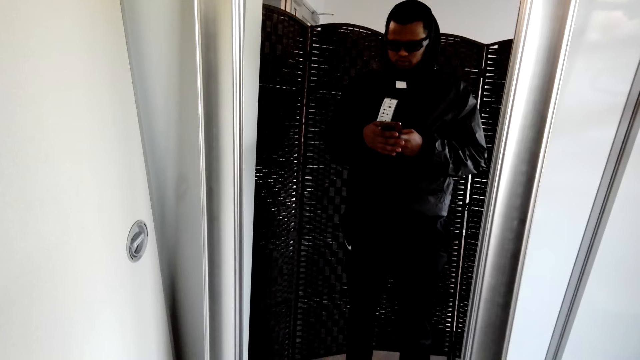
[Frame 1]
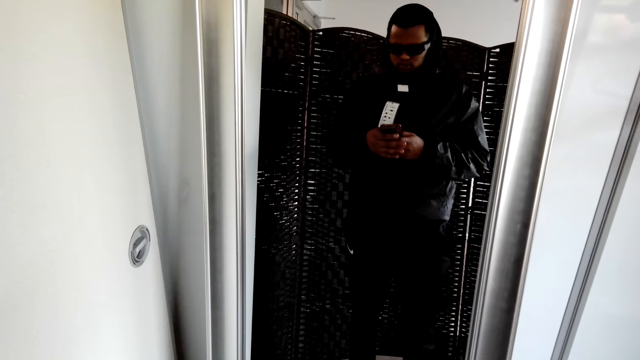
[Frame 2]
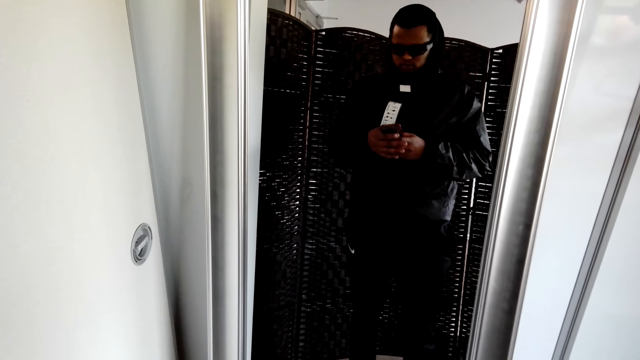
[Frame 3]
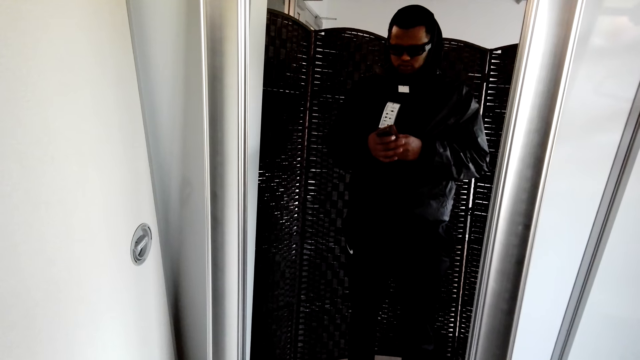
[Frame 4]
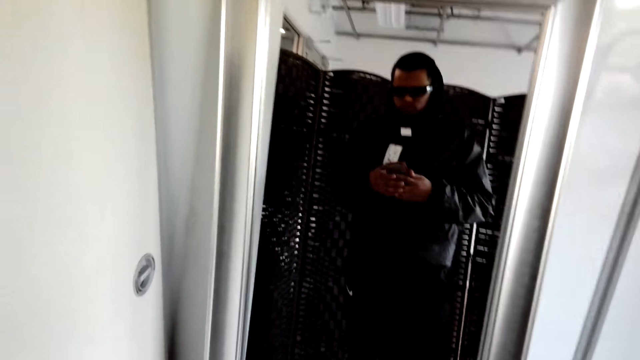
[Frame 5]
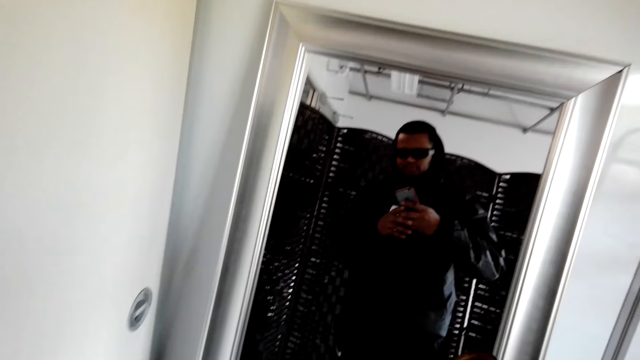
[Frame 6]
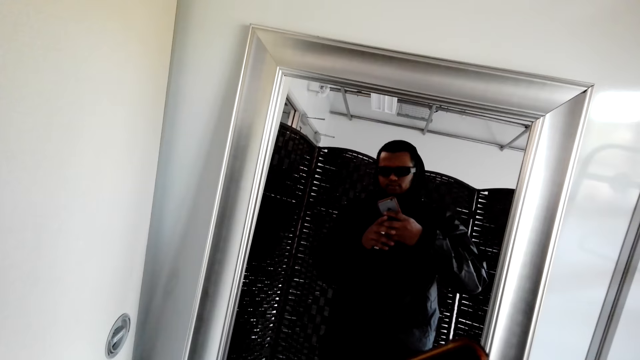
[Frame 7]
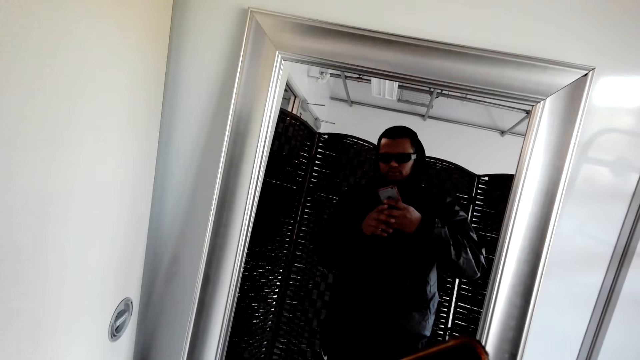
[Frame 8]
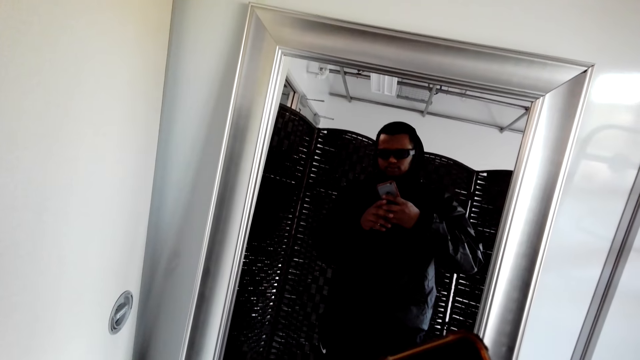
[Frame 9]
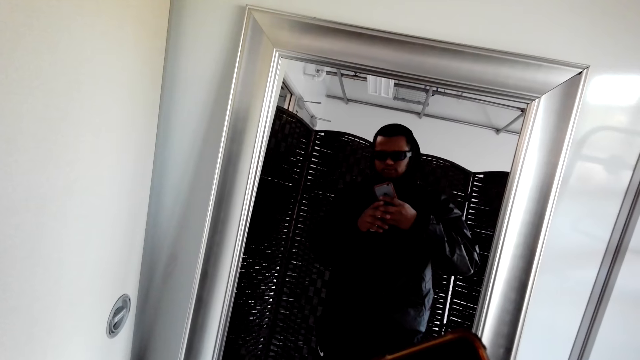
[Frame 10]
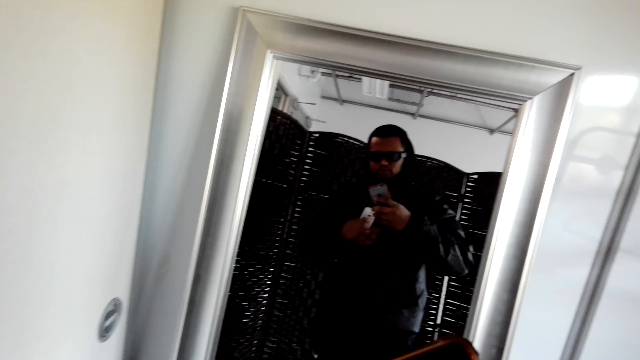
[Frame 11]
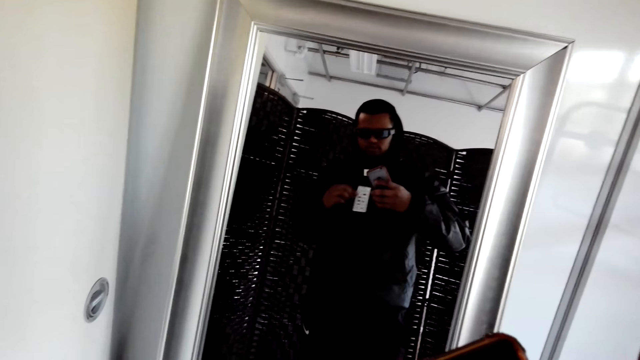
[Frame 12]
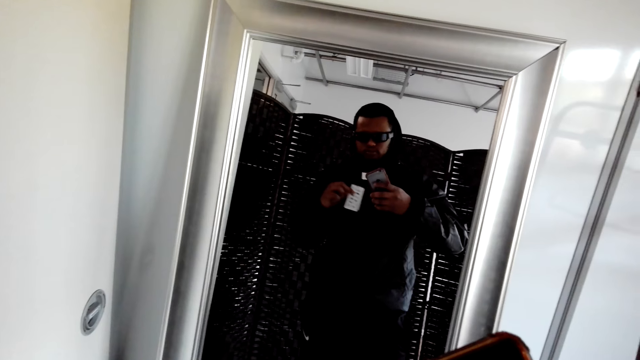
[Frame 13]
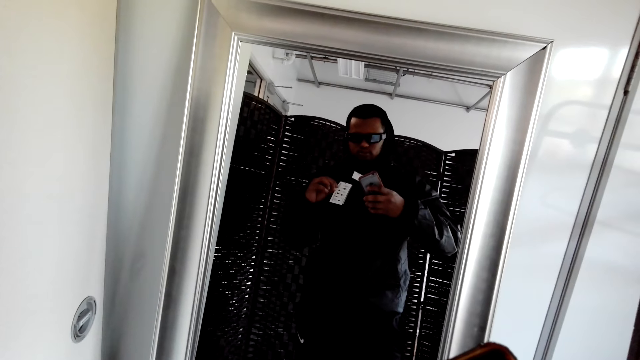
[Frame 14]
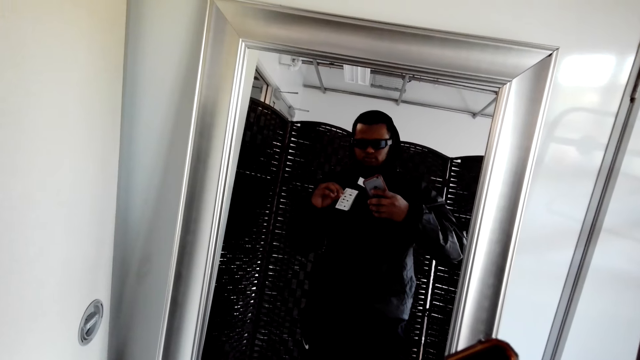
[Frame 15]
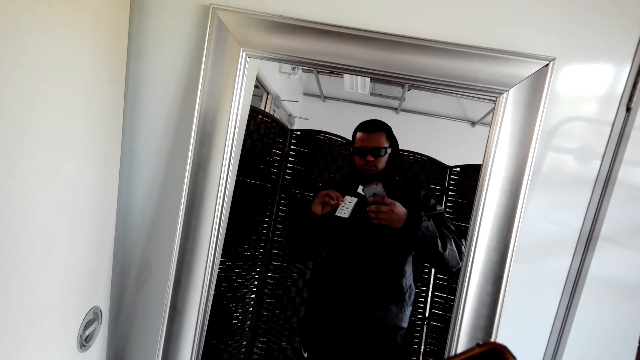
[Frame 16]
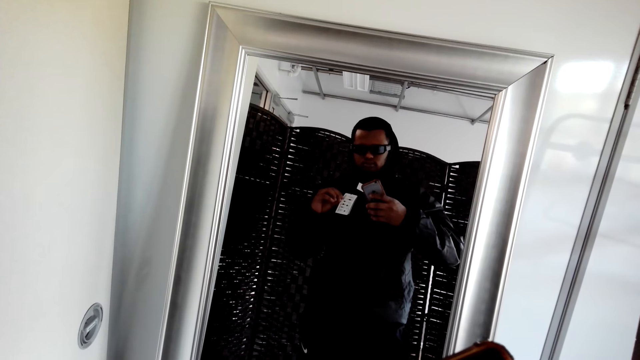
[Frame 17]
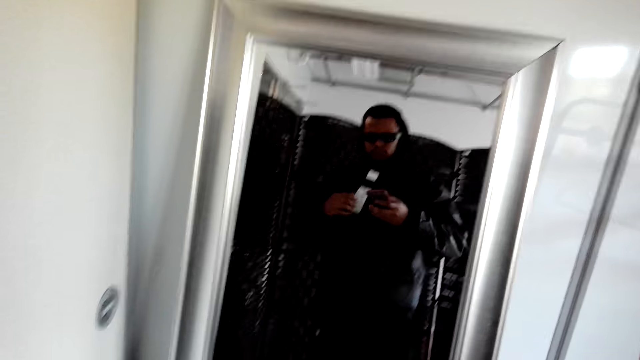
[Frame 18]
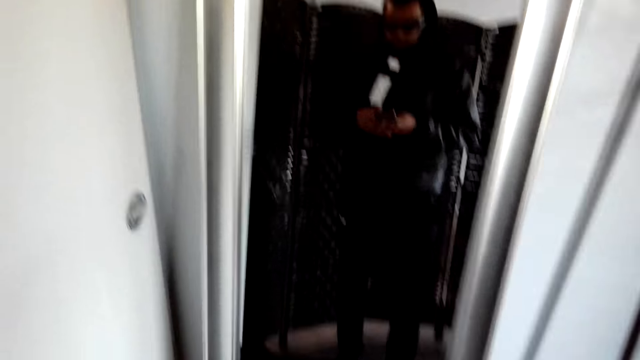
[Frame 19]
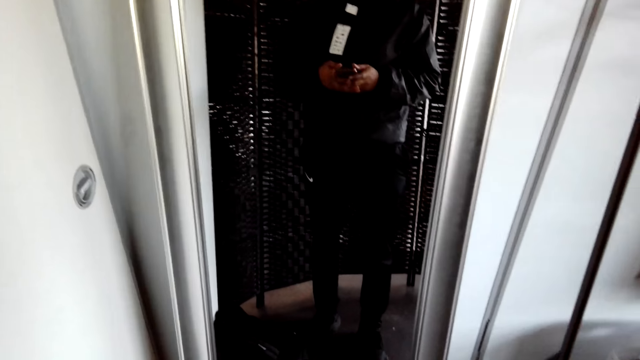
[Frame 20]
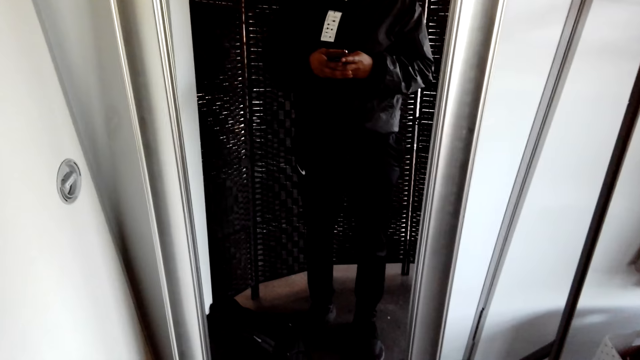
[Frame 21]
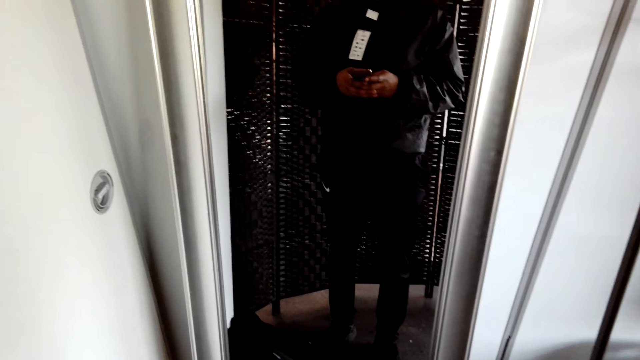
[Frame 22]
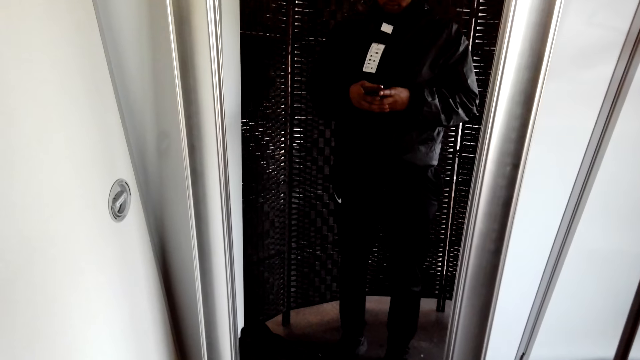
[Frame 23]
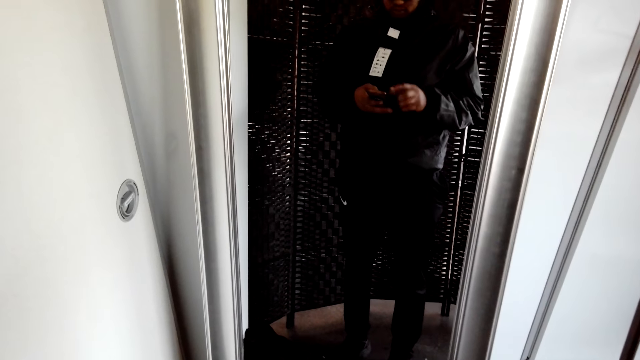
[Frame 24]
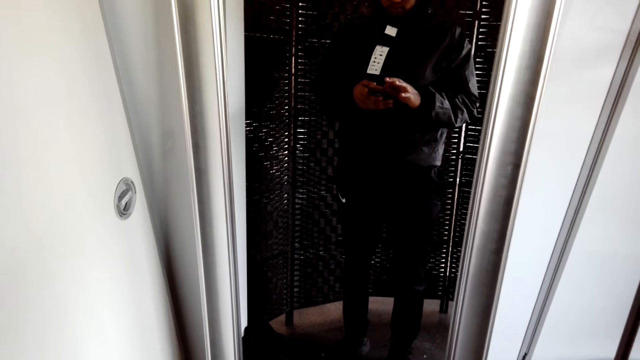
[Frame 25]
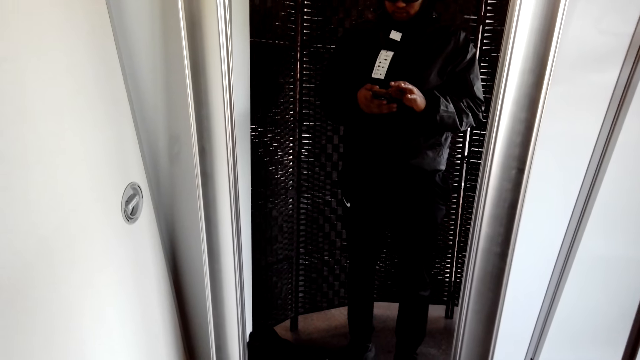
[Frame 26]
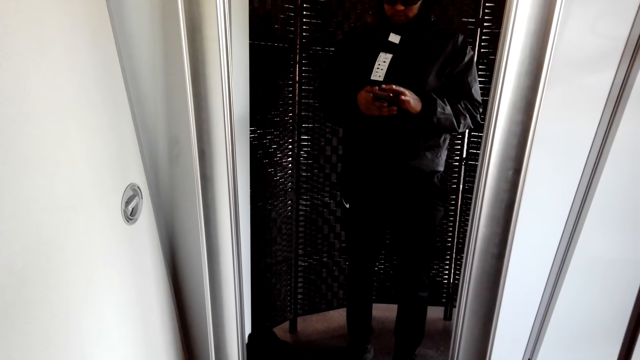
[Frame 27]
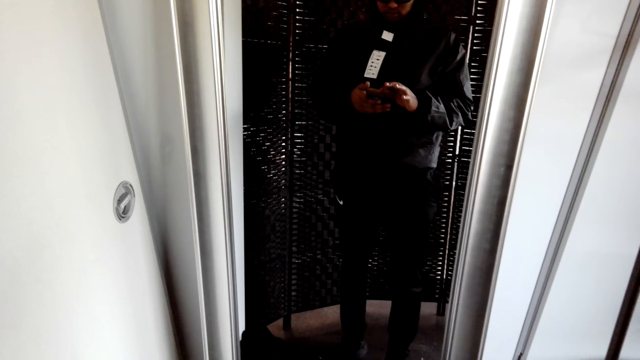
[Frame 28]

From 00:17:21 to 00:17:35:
The camera wearer holds the cellphone. They take a photo. They hold the jacket price tags. They scroll the cellphone.

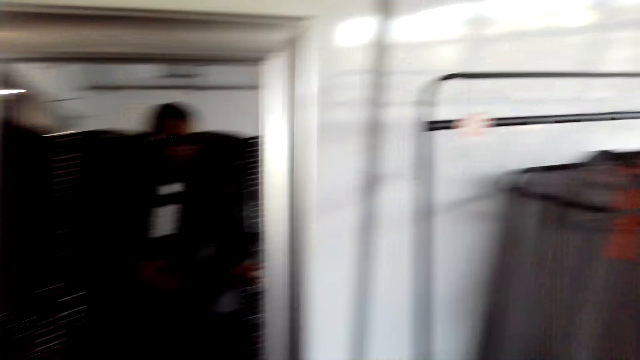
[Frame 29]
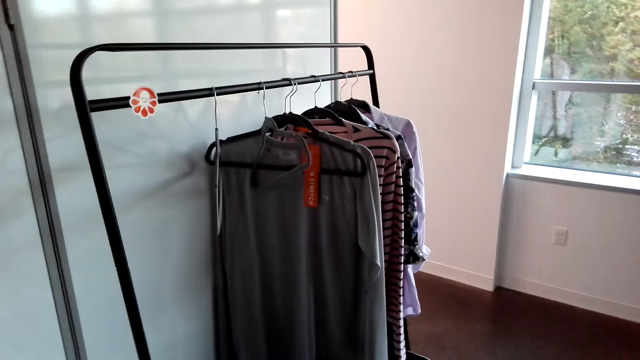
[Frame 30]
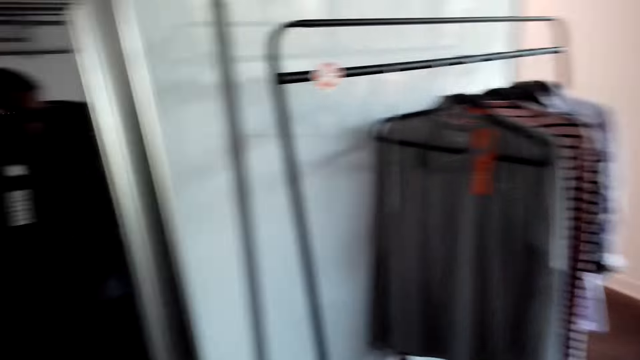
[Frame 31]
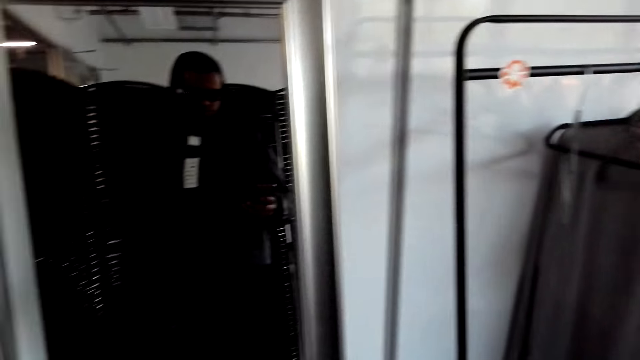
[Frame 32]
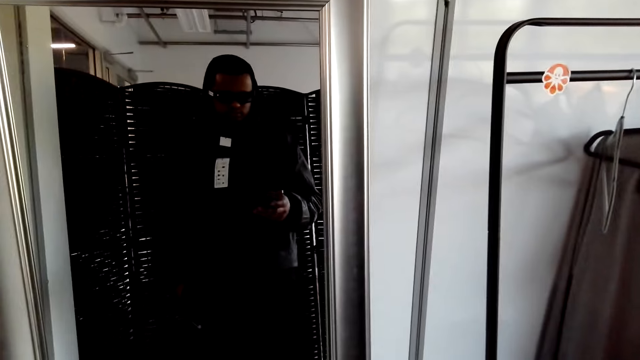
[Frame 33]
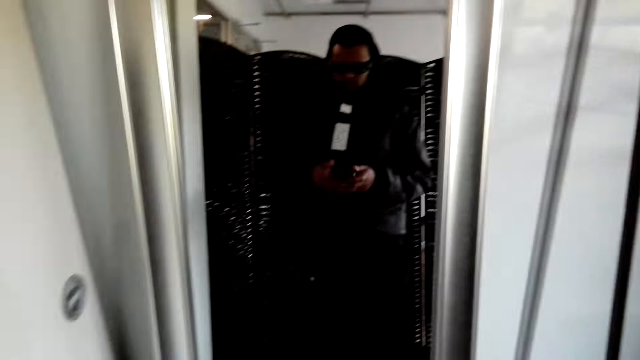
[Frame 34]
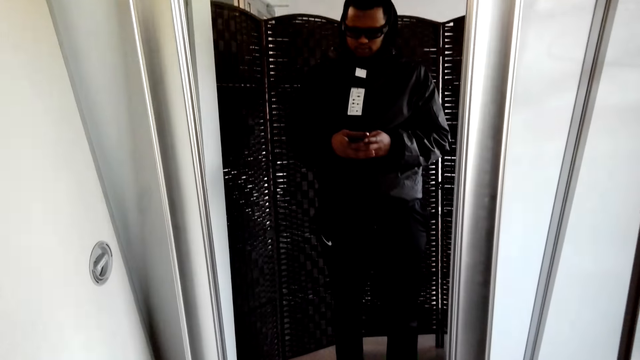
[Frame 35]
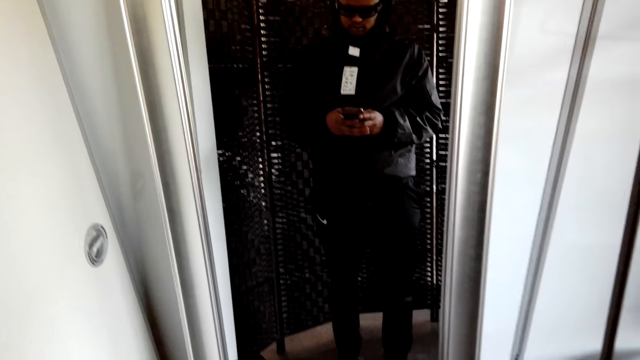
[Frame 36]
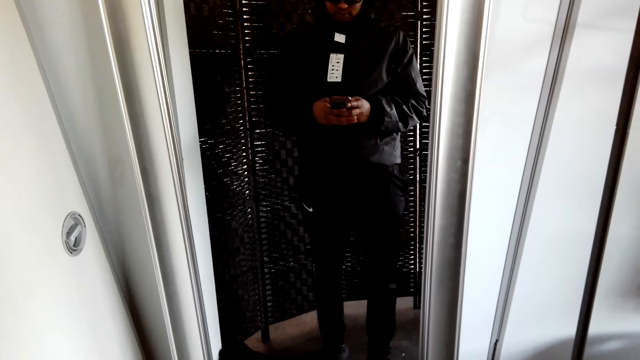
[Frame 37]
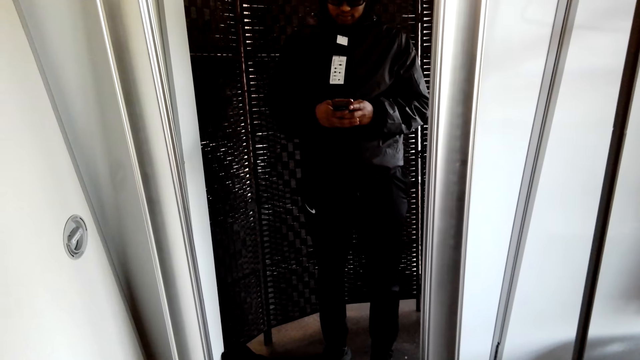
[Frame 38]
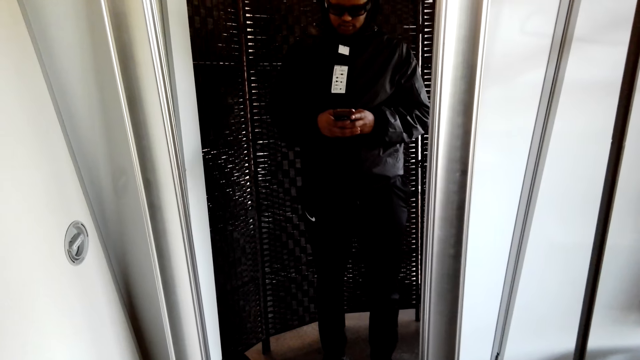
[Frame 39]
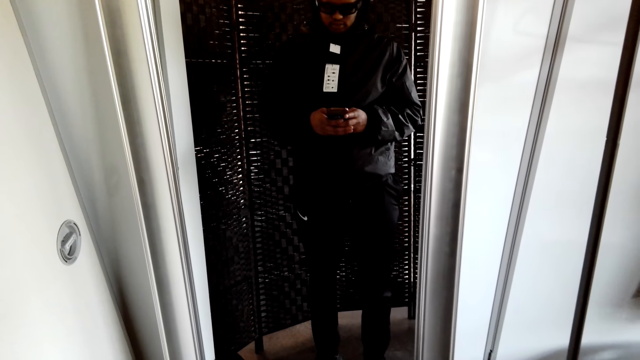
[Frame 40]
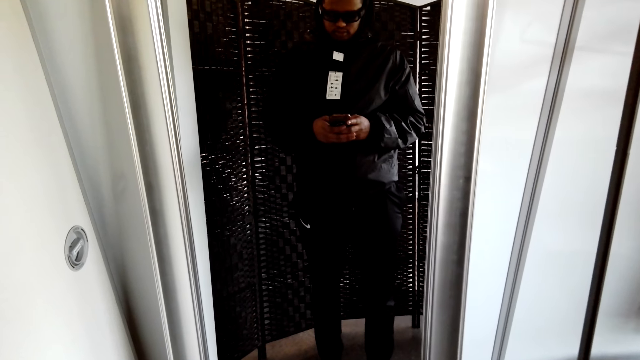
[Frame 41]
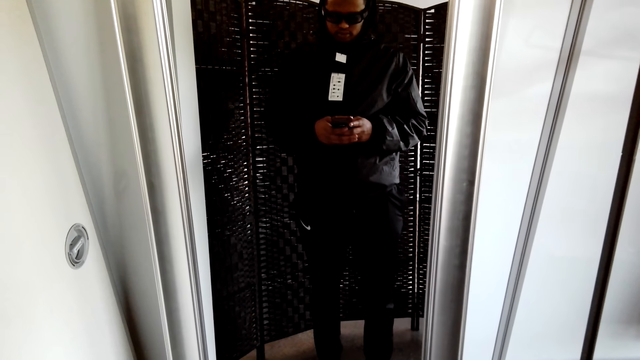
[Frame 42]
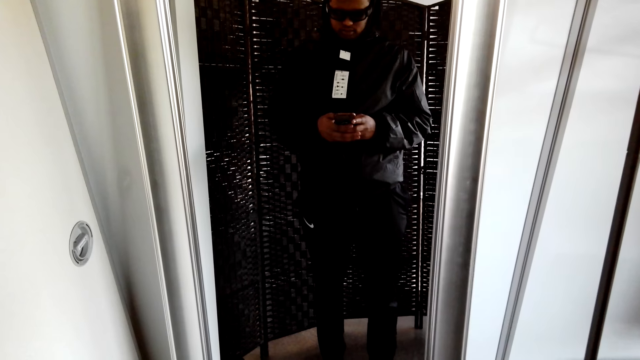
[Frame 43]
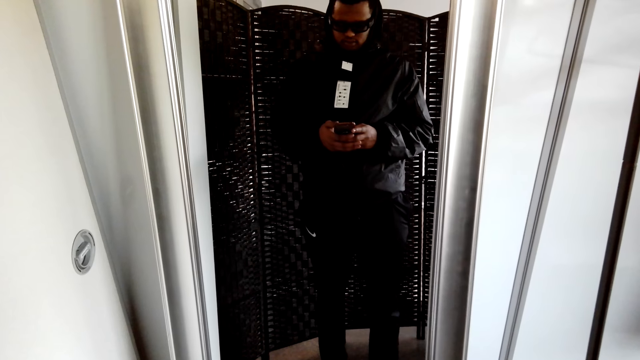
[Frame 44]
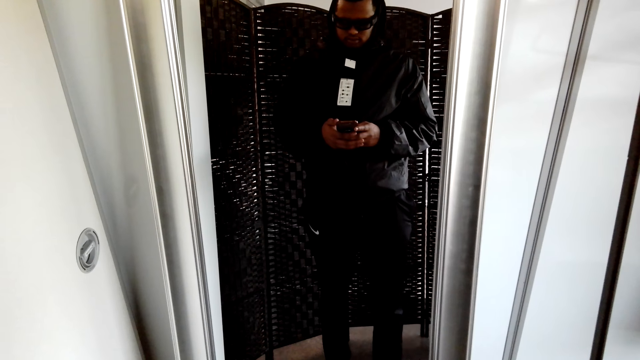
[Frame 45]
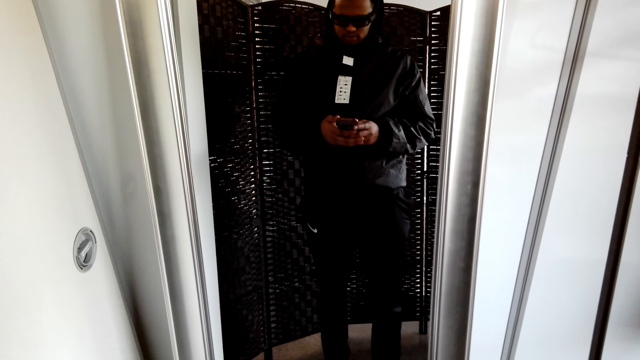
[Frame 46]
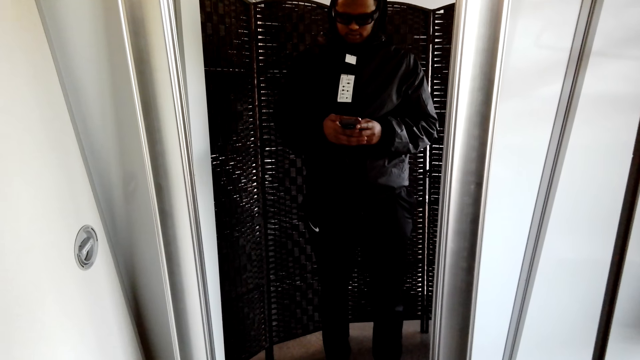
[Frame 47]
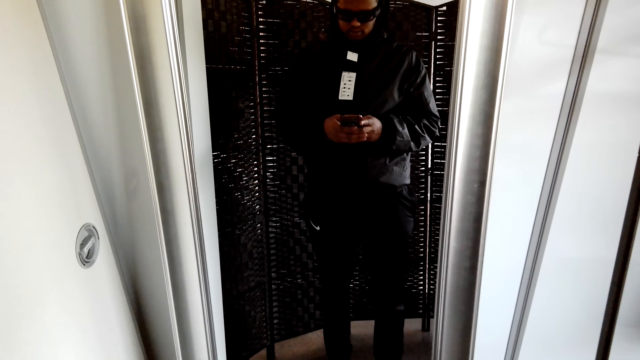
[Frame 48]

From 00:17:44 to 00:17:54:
The camera wearer looks around the room. They scroll the cellphone.
